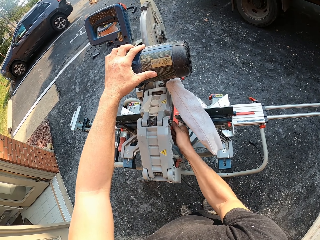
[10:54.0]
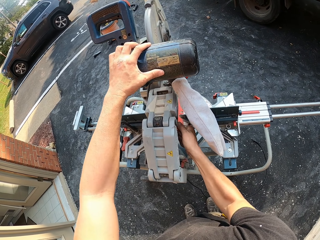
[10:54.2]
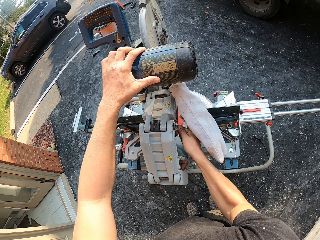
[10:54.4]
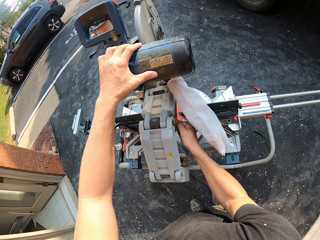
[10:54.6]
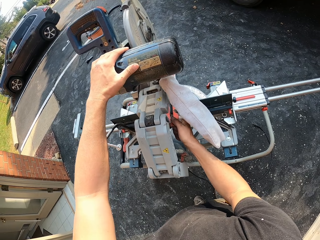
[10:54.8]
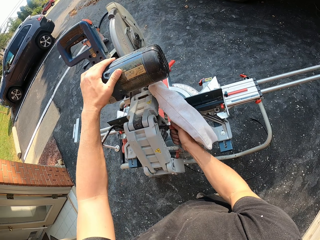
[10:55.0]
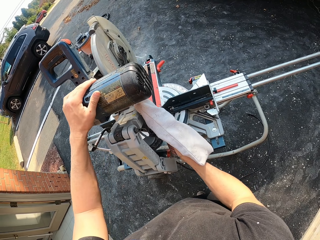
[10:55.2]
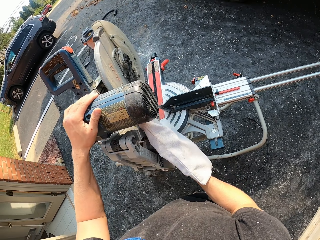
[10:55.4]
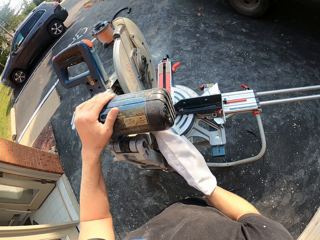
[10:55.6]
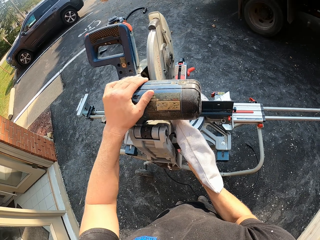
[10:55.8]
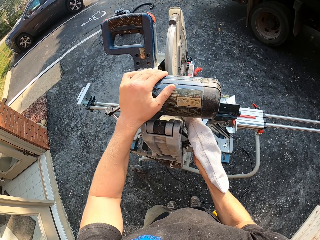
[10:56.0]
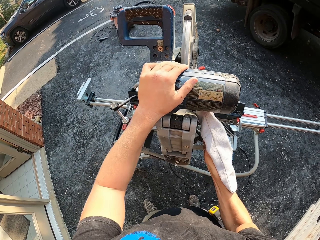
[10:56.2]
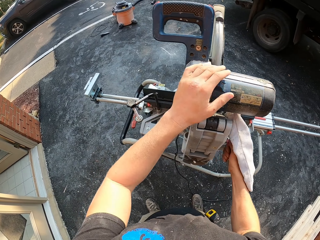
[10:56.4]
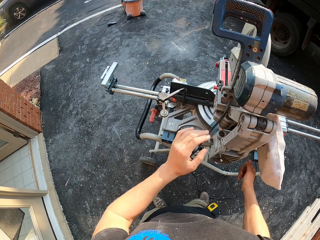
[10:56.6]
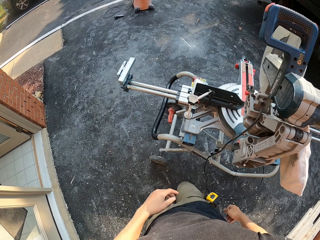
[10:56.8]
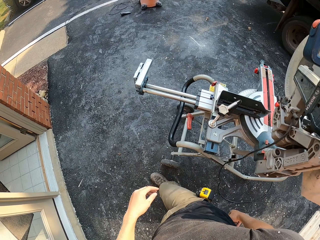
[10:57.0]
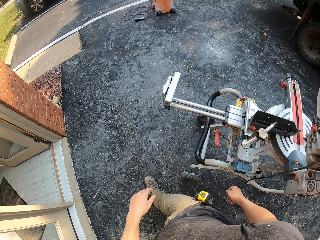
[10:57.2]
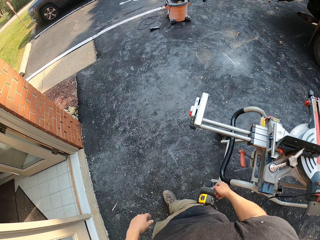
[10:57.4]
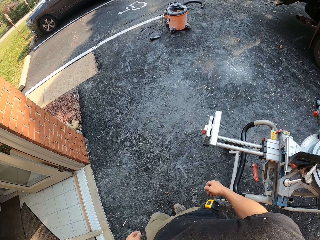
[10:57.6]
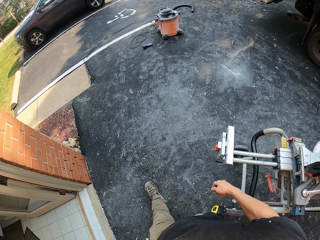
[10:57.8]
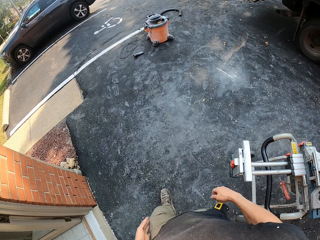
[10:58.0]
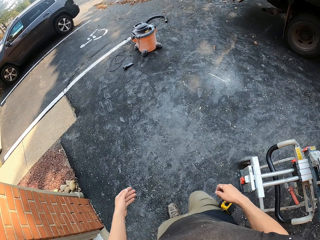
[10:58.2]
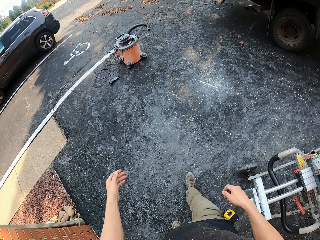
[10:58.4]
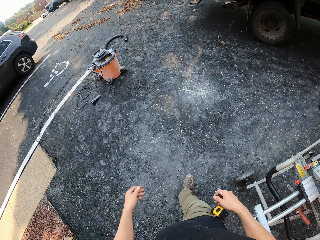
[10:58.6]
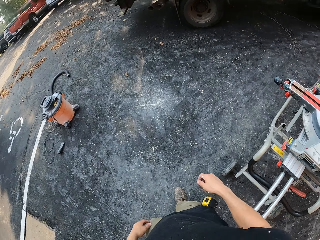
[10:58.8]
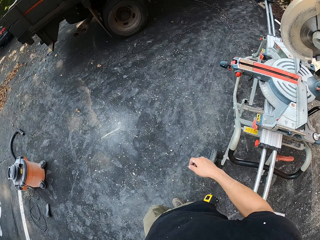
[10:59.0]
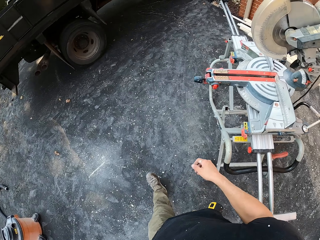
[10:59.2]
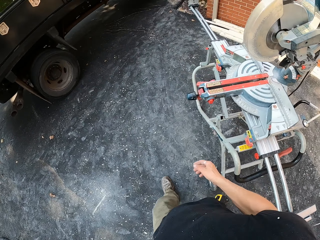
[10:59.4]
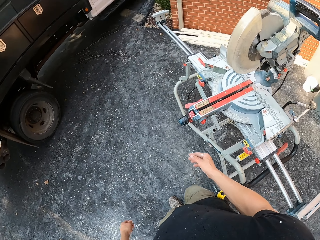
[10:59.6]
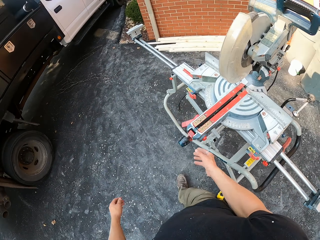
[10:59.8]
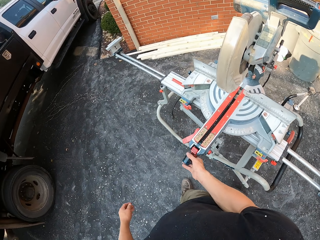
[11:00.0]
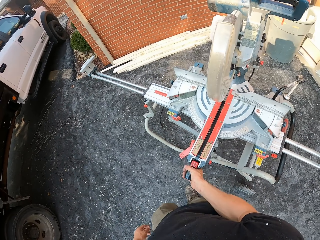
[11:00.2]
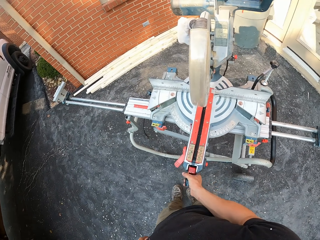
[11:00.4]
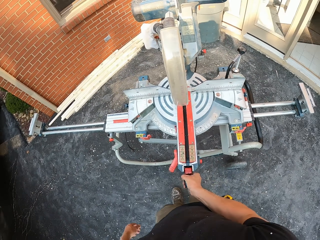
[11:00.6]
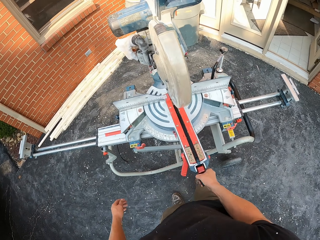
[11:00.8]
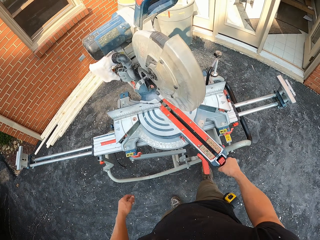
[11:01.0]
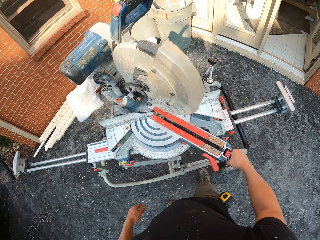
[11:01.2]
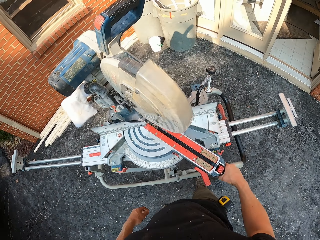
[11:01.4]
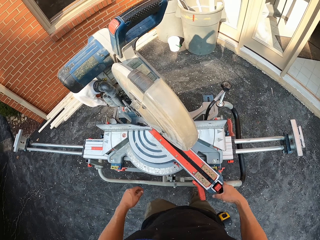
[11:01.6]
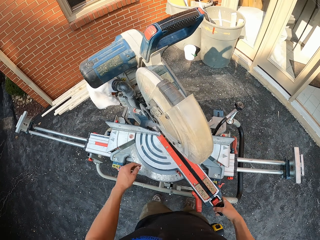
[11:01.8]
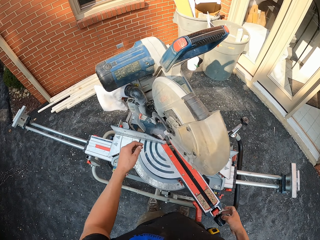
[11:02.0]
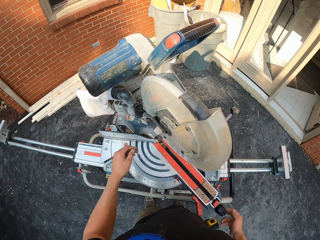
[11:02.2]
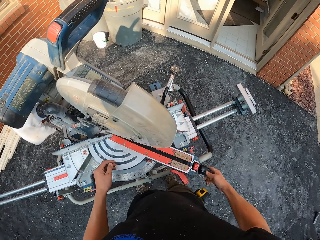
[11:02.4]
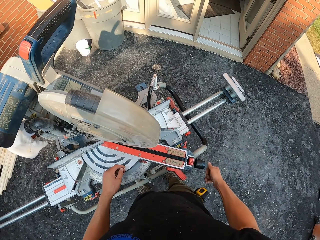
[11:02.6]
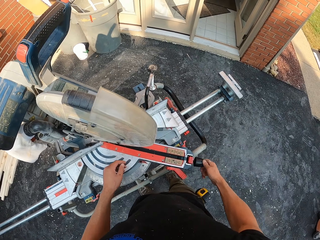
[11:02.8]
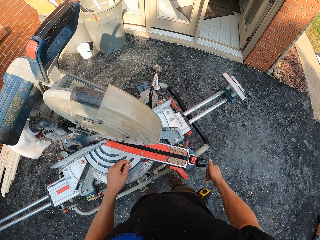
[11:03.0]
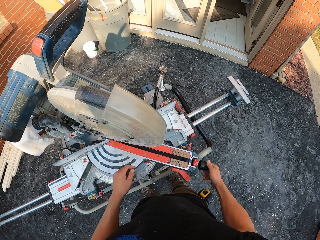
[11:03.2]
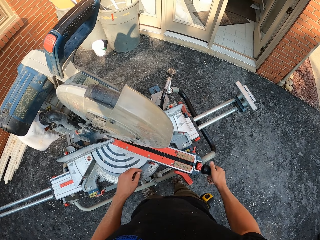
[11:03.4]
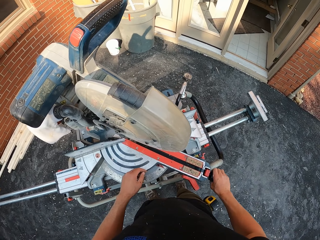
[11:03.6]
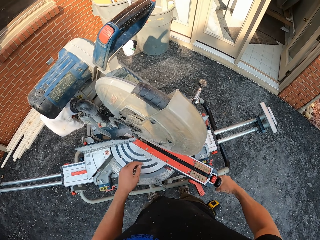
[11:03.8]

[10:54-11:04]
The camera wearer aligns the woodcutting machine. They walk around. They adjust the machine.

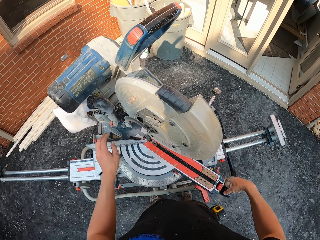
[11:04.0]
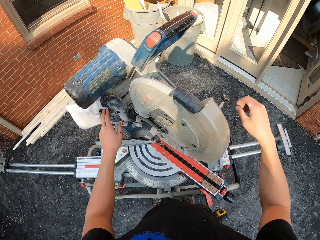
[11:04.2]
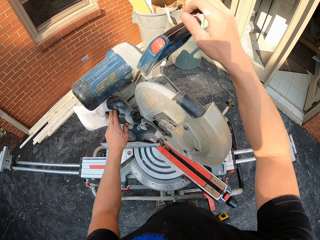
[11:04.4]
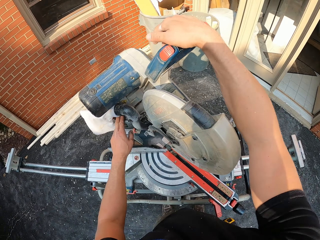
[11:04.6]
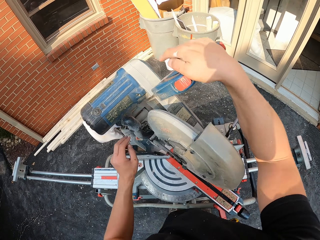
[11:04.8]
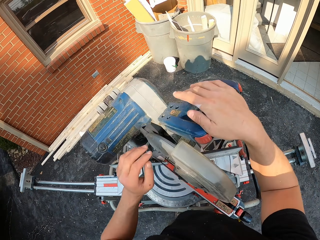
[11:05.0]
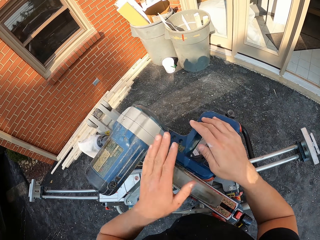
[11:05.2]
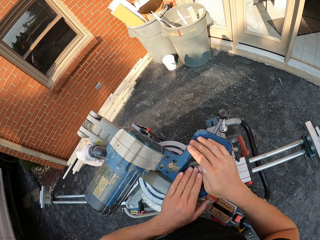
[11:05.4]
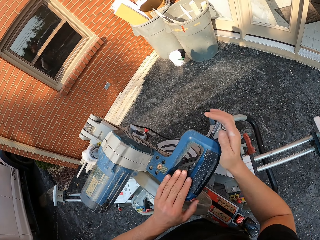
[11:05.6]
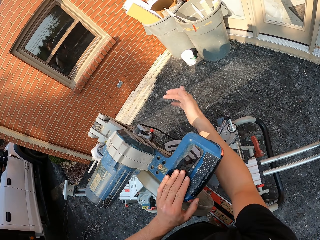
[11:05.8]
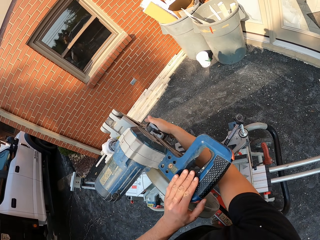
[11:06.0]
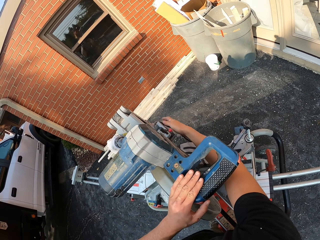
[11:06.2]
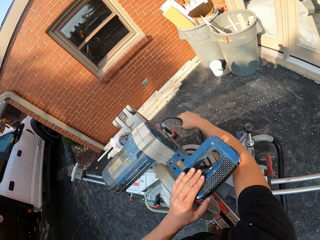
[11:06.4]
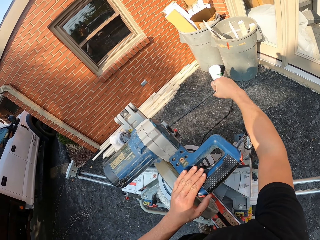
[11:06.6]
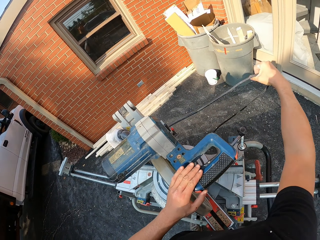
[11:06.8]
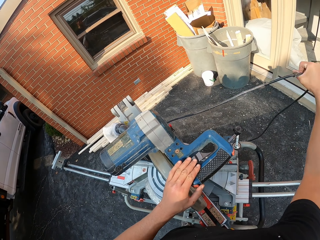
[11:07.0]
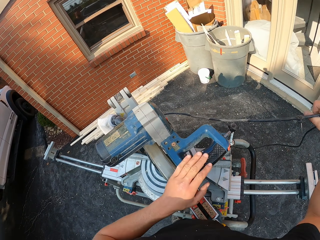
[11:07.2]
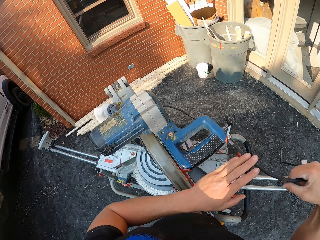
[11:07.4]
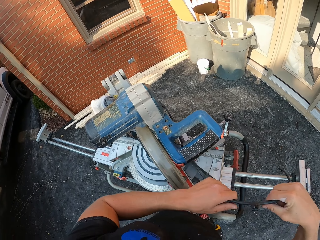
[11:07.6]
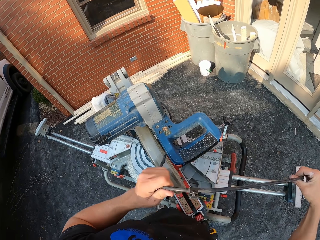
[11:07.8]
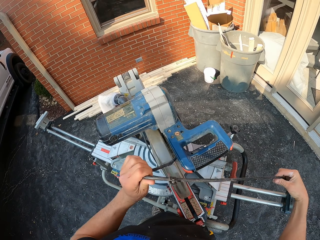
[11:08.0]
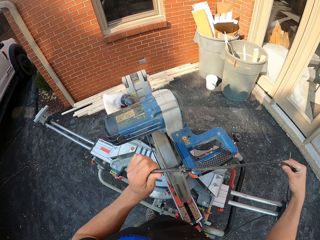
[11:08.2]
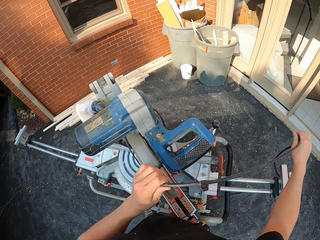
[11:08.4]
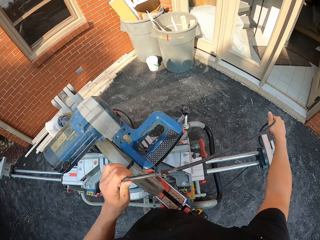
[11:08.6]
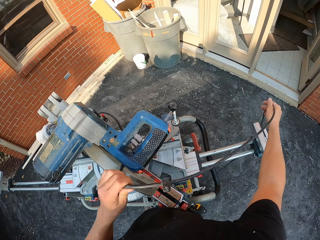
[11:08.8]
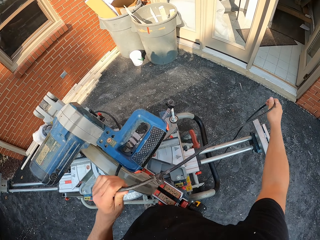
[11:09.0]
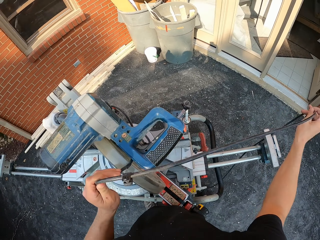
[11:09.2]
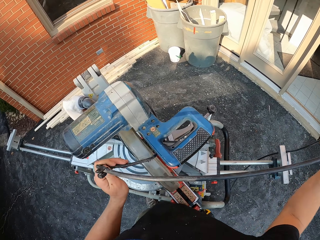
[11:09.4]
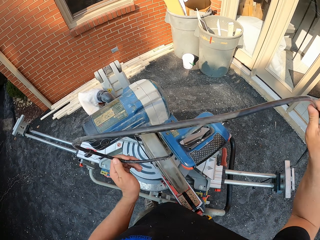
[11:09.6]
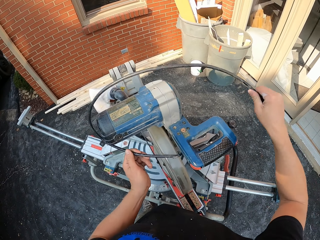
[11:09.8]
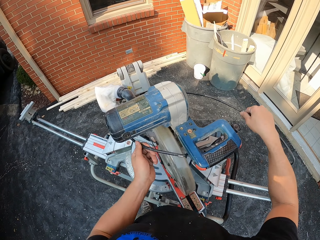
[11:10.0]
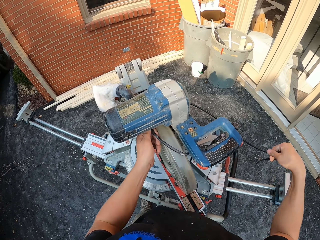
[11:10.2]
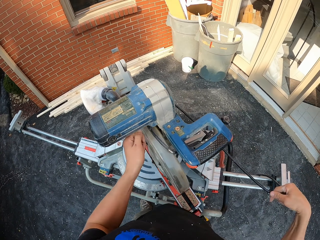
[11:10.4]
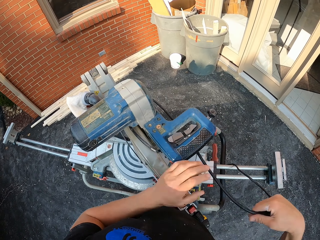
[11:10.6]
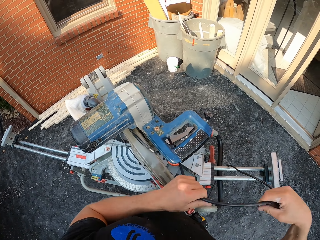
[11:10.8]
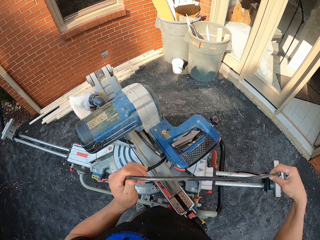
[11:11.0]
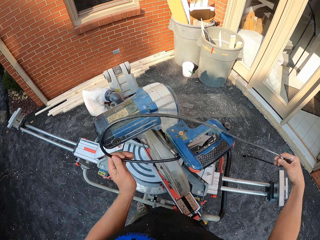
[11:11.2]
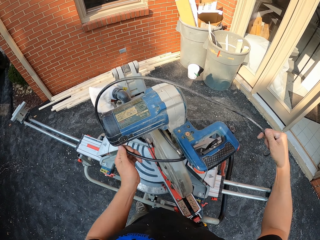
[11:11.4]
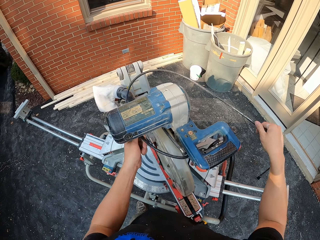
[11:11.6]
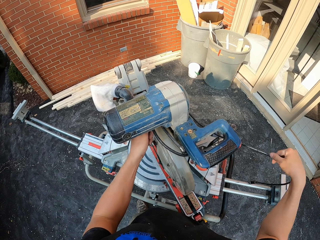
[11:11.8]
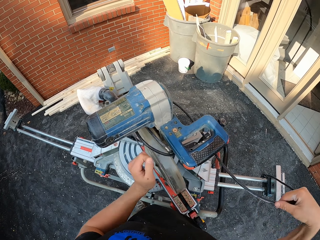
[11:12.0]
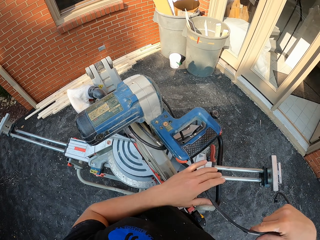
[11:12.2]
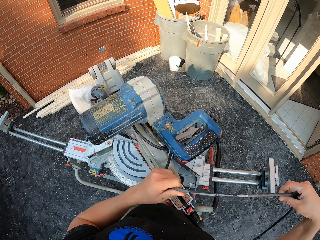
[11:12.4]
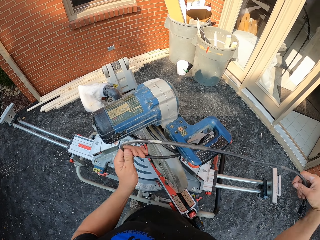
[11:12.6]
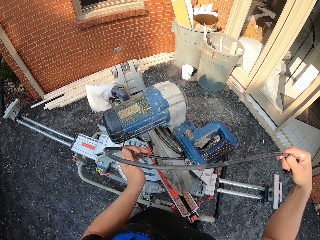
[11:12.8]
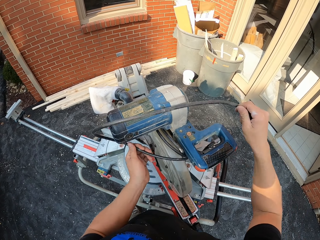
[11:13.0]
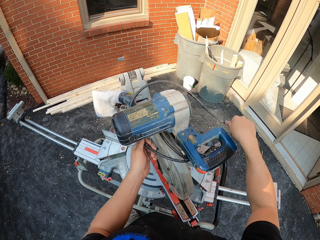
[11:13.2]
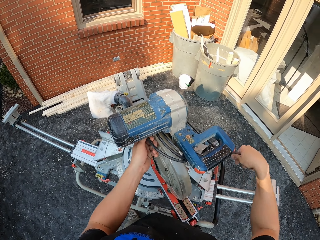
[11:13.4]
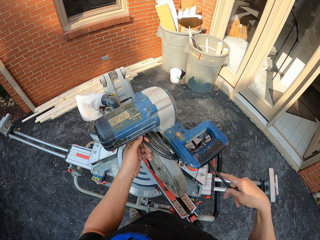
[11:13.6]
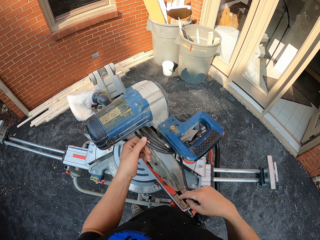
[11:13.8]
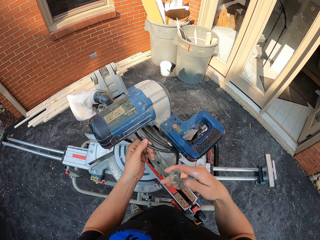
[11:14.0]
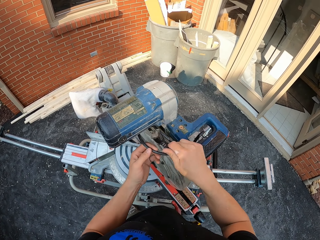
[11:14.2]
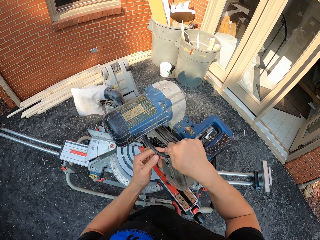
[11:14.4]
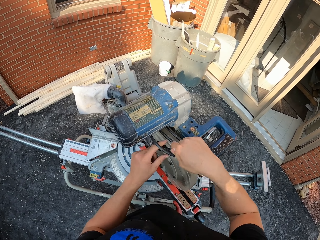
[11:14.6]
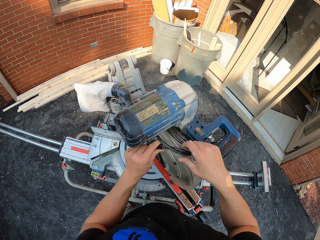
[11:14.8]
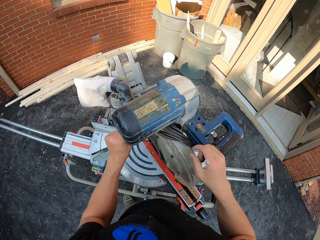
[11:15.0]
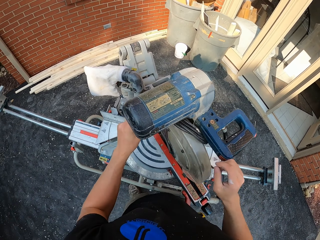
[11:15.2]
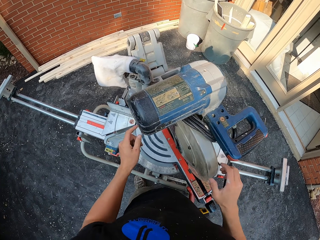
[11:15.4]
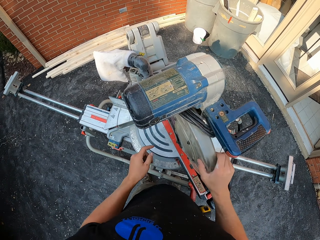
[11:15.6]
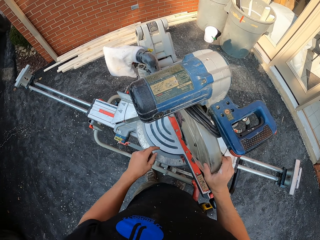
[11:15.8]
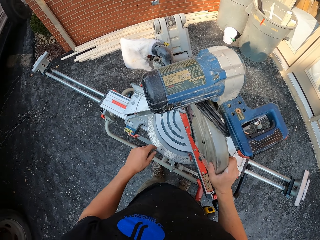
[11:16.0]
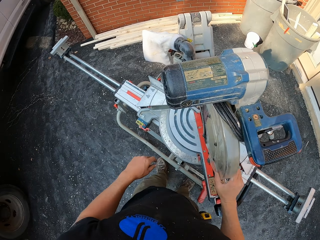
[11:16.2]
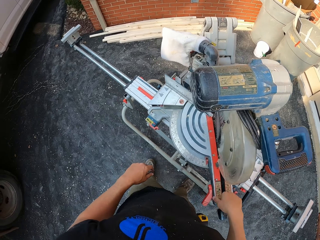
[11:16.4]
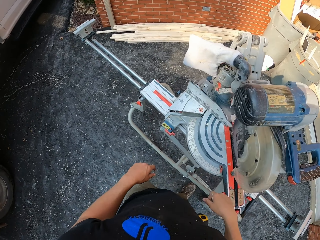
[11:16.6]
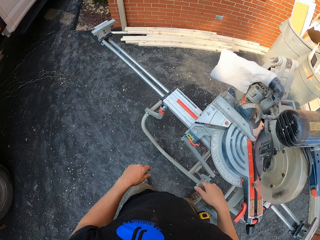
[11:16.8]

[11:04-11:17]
The camera wearer bends the cutter. They pull the cable. They pick up the cable. They rotate the cable on the wood cutting machine.
